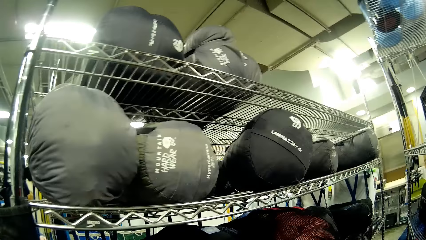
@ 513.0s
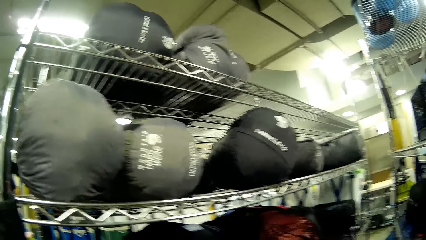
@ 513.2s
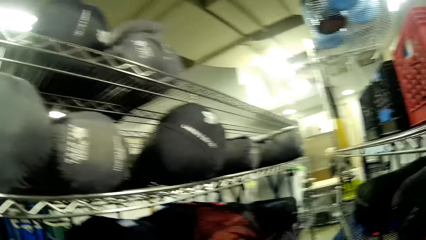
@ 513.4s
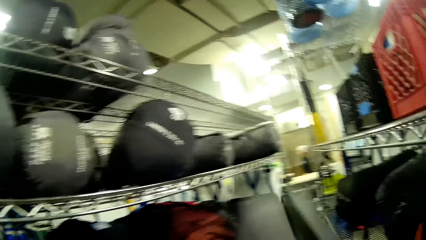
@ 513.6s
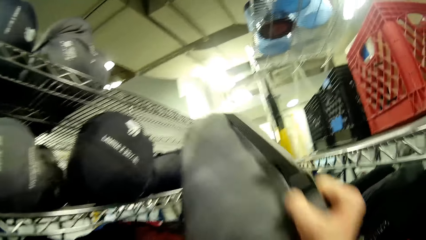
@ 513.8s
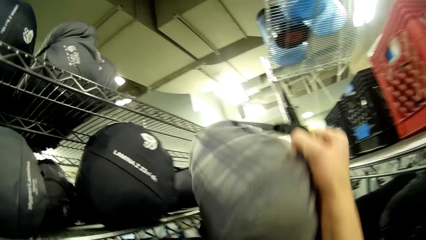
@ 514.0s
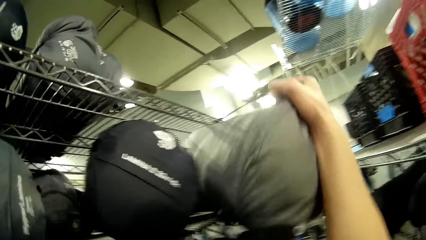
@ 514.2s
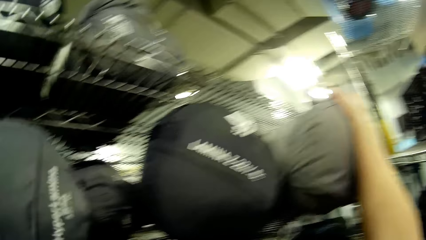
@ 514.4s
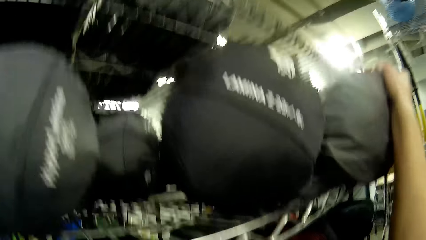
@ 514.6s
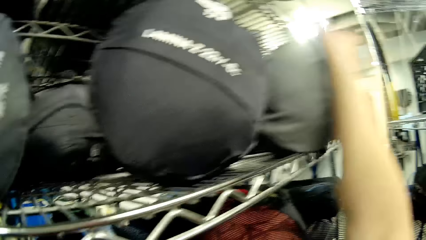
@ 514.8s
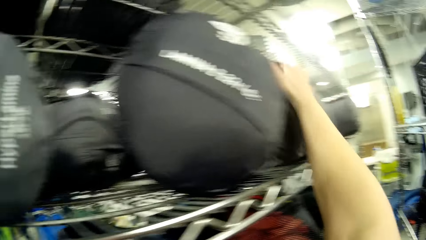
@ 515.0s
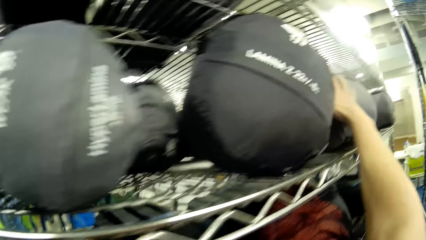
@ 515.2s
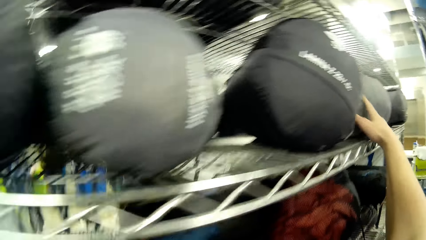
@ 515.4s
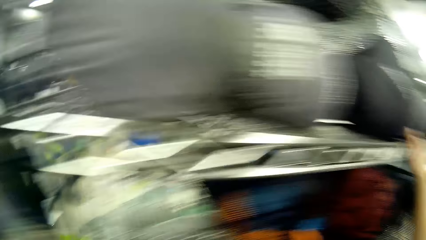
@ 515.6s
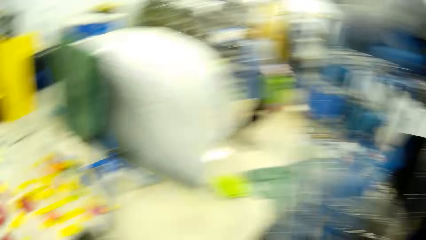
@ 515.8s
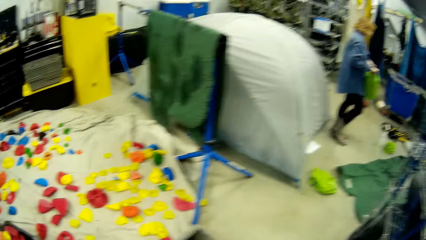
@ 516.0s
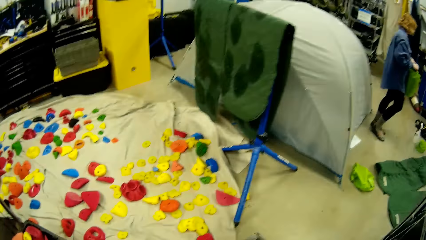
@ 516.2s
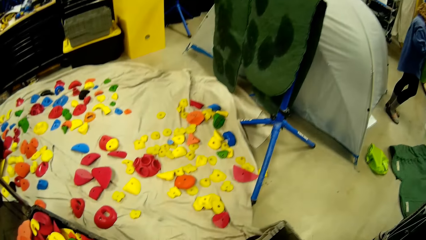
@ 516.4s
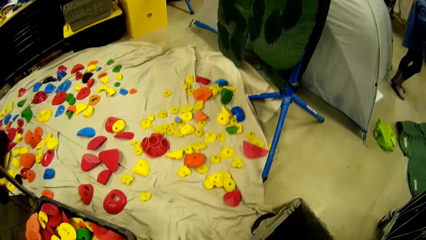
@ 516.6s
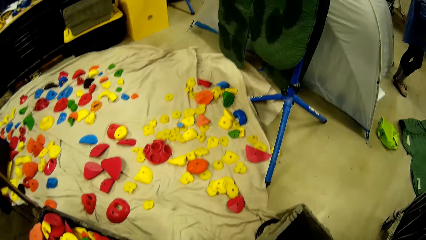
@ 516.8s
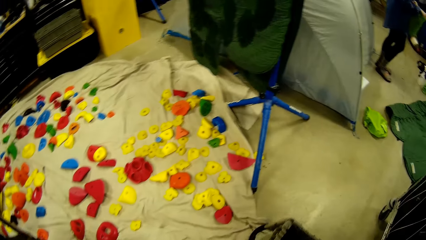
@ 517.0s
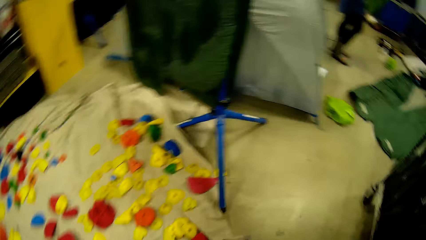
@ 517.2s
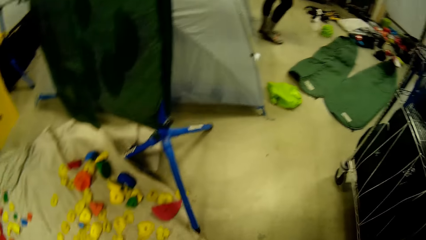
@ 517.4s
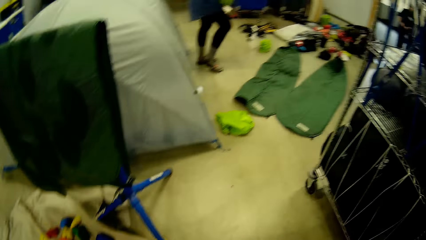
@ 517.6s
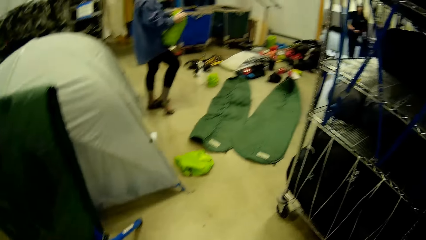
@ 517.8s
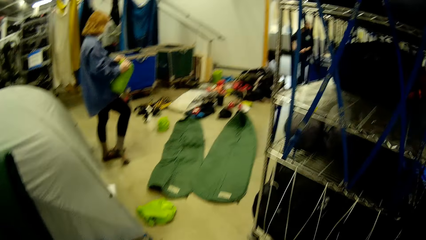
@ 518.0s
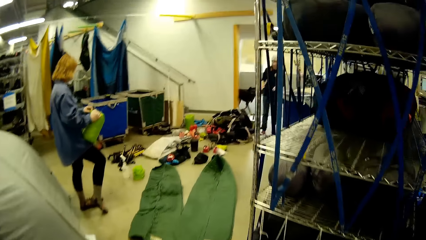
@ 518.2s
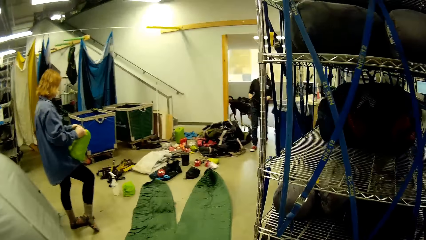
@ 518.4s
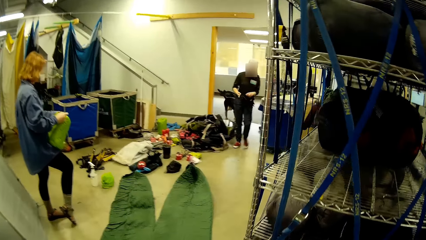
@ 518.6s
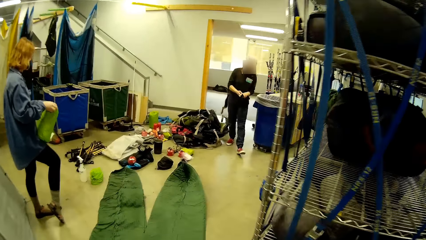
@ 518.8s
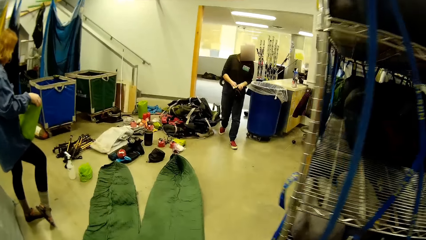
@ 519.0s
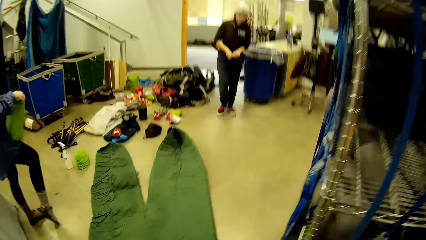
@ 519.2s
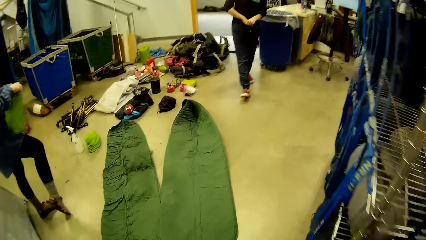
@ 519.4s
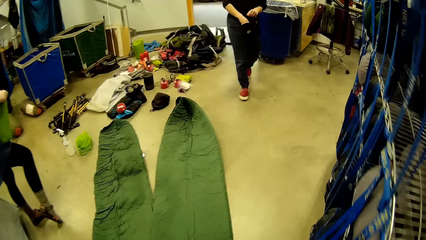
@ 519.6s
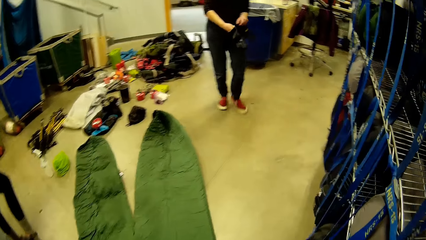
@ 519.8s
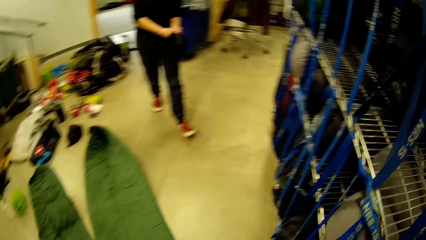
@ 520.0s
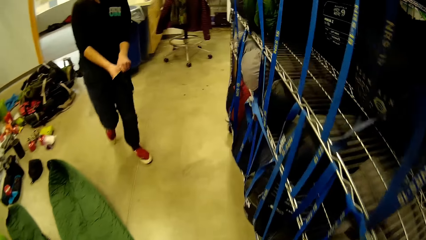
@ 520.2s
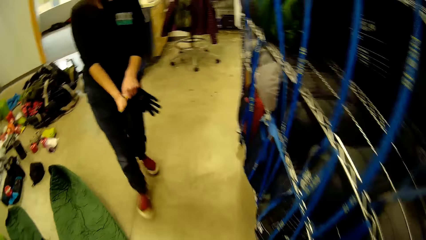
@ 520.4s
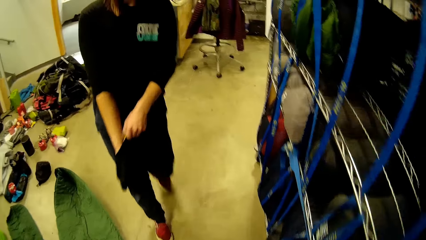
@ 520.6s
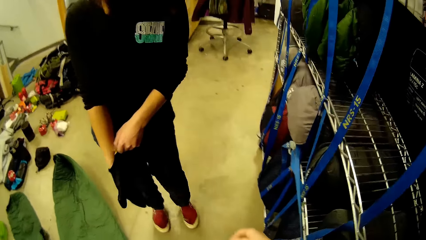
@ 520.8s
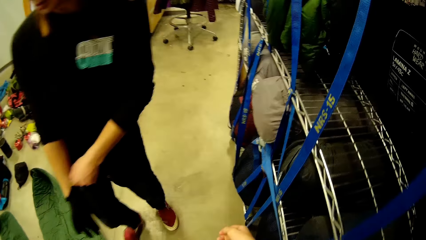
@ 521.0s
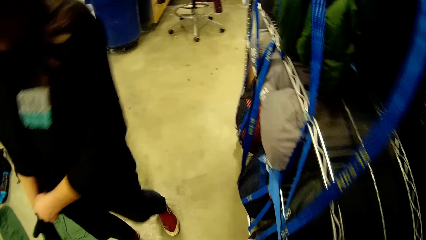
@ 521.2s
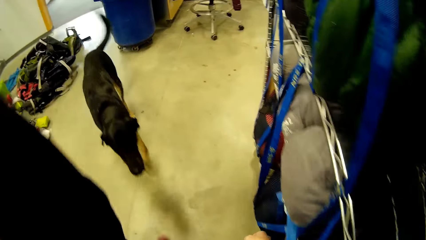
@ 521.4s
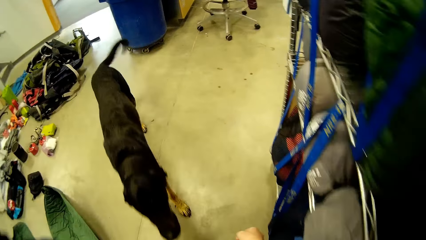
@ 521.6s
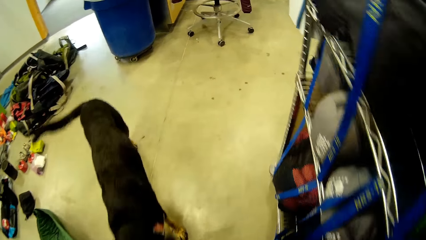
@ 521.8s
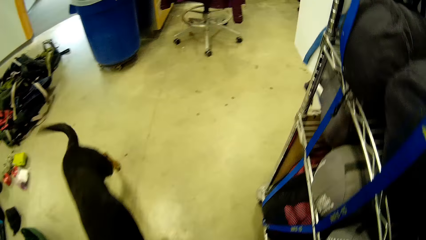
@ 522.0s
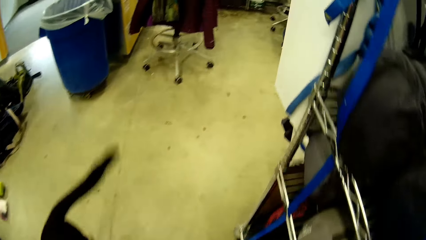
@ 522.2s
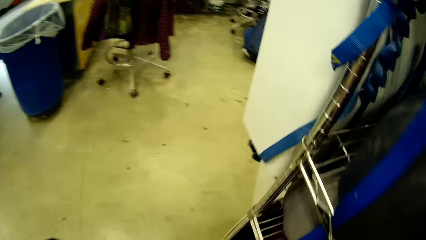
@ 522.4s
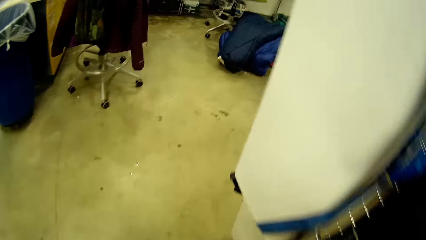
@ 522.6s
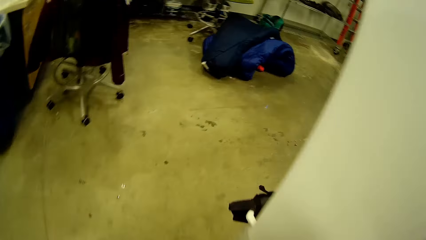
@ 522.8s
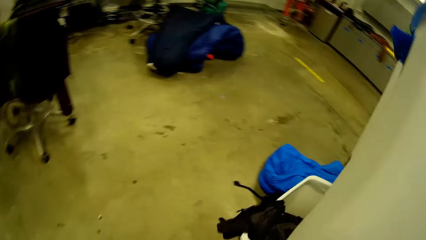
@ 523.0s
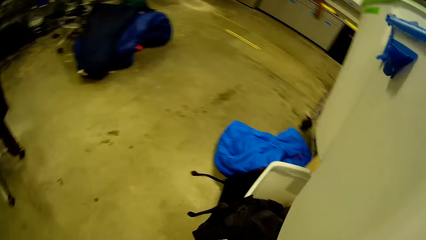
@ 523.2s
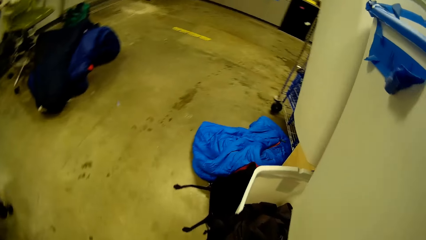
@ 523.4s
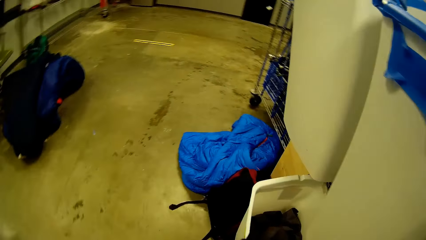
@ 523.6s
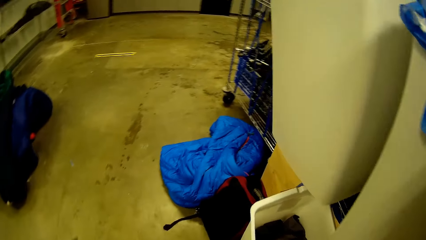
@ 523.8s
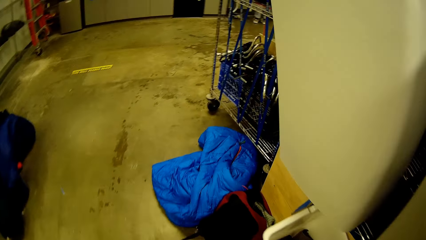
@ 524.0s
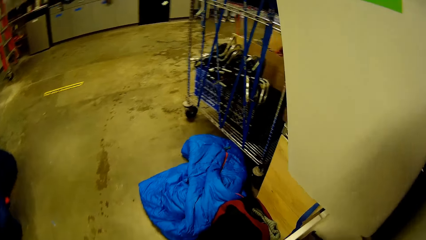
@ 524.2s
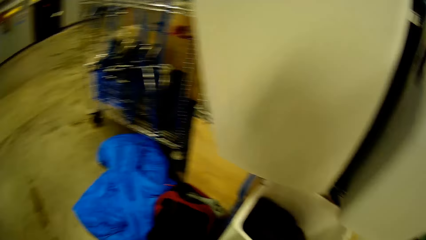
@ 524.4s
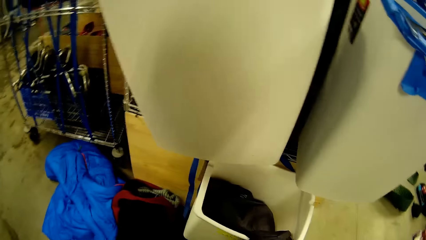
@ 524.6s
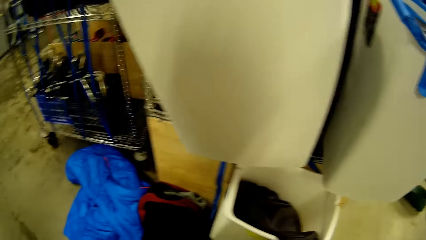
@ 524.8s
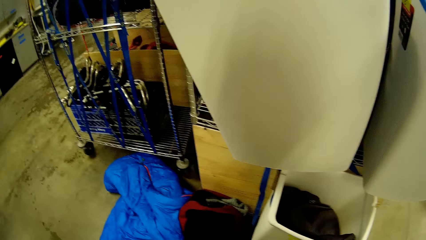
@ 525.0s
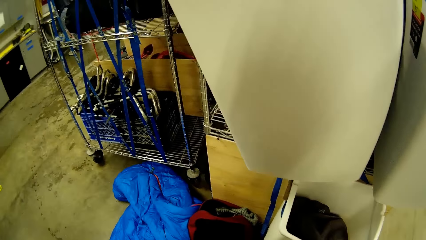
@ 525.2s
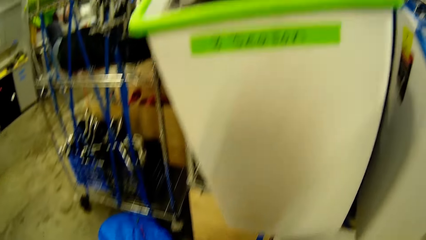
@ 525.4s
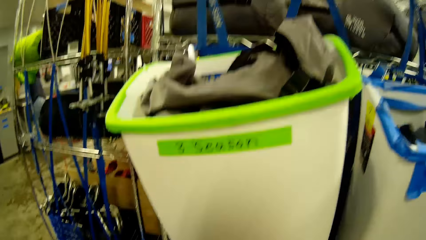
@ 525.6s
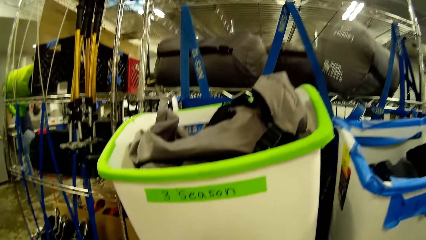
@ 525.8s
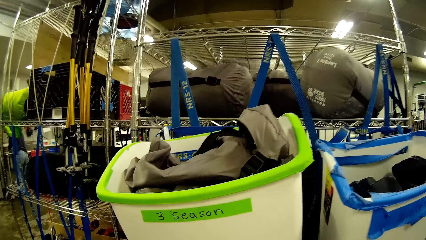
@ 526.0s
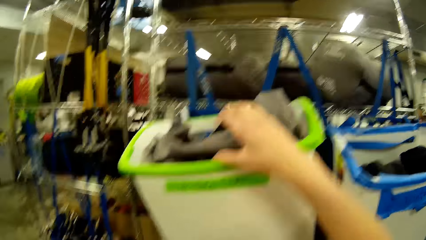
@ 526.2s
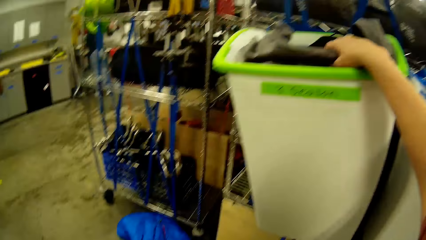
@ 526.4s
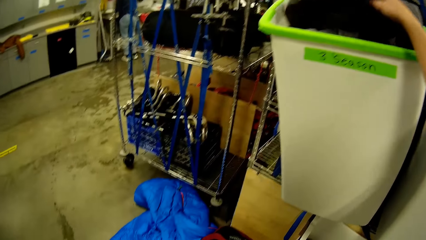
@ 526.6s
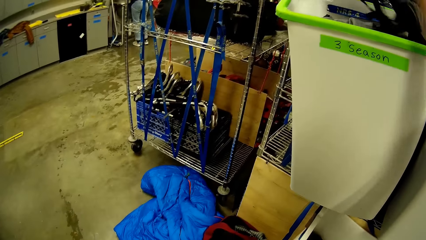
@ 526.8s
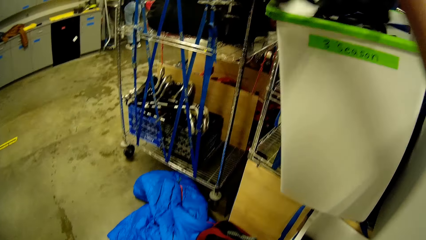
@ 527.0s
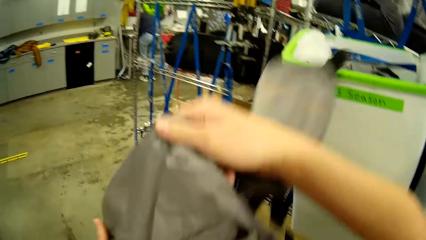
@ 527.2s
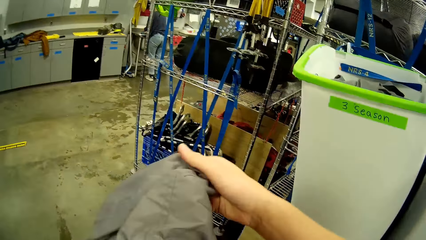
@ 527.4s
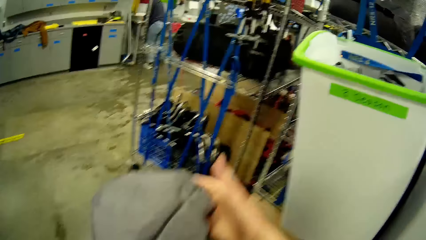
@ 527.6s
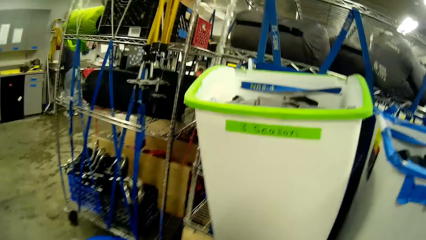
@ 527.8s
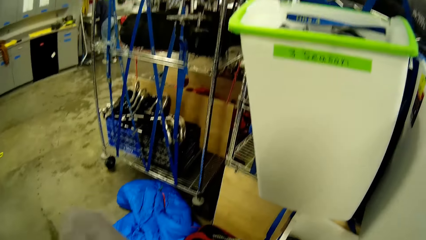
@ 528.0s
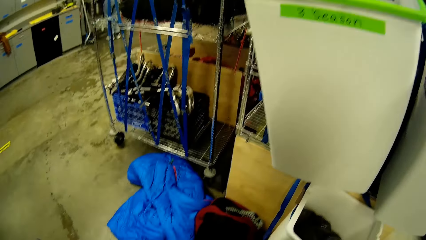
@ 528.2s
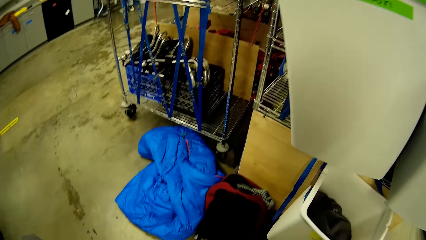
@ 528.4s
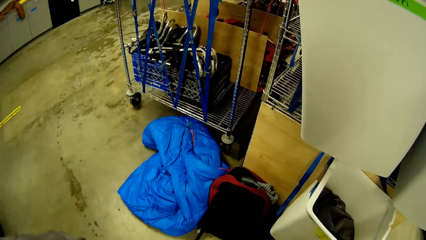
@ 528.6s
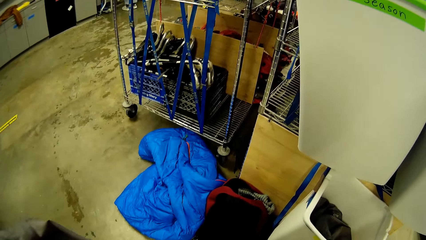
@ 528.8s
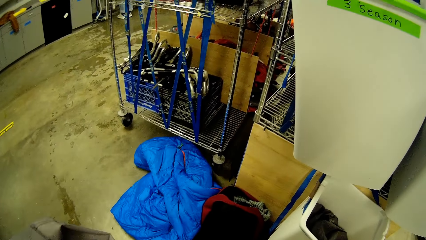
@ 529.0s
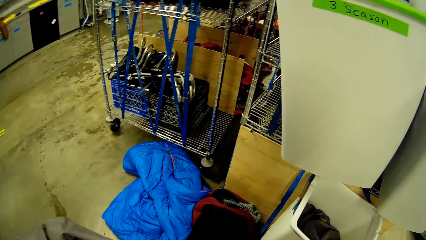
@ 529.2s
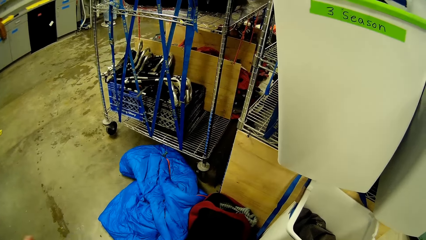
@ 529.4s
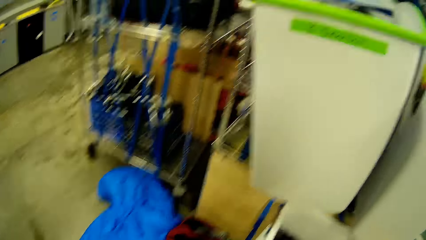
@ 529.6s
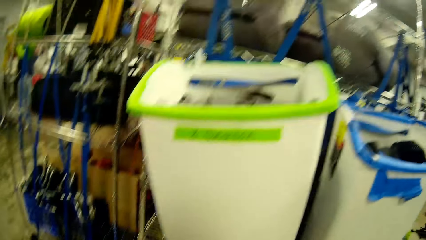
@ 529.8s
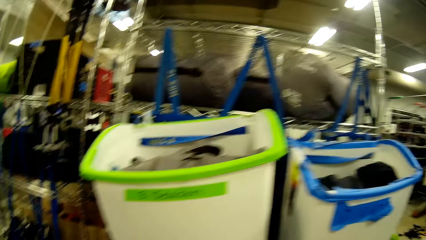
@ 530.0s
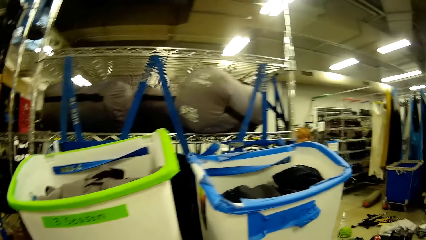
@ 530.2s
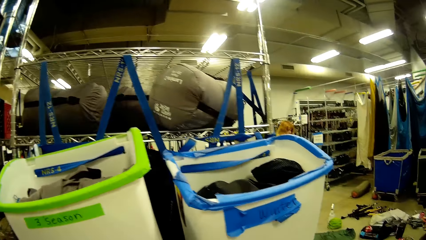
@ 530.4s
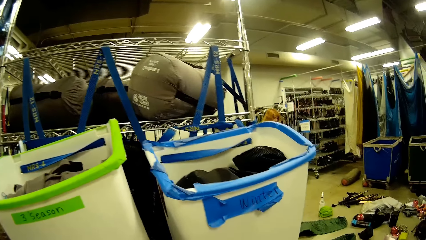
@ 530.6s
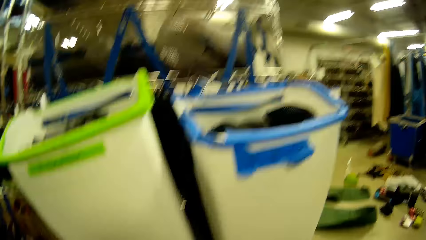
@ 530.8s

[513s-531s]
The camera wearer drops the laundry bag in the storage rack with his right hand. A woman closes a sleeping bag cover. The camera wearer walks. Another woman walks. The other woman wears a glove with both hands. The other woman walks past him. A dog walks past him. The camera wearer picks up a second laundry bag from the laundry basket with his right hand. He transfers the laundry bag to his left hand.
